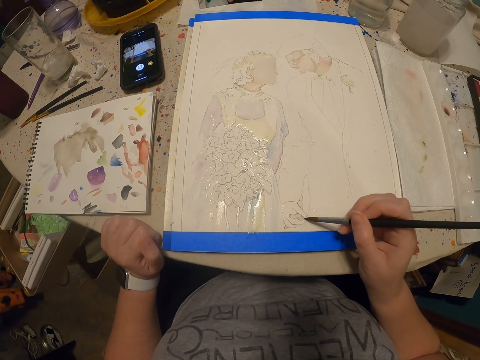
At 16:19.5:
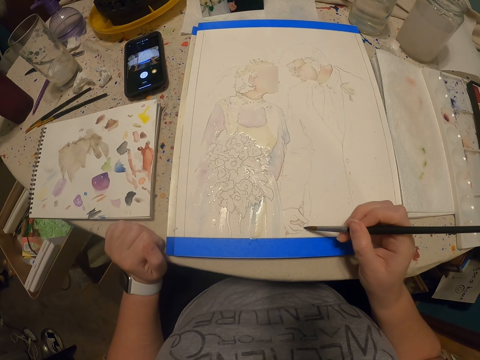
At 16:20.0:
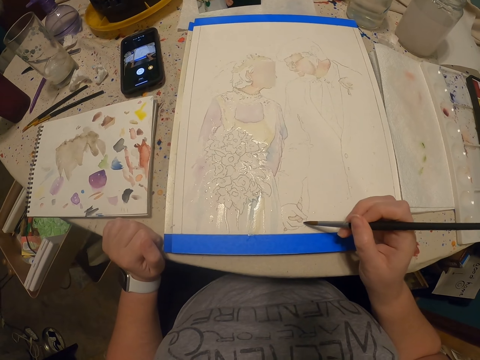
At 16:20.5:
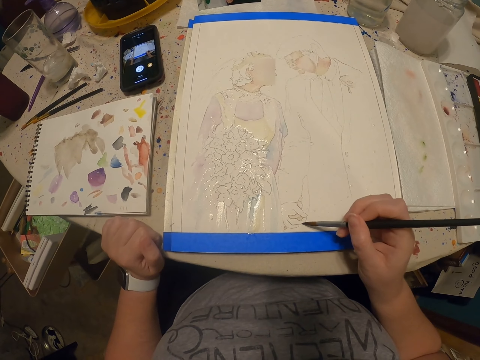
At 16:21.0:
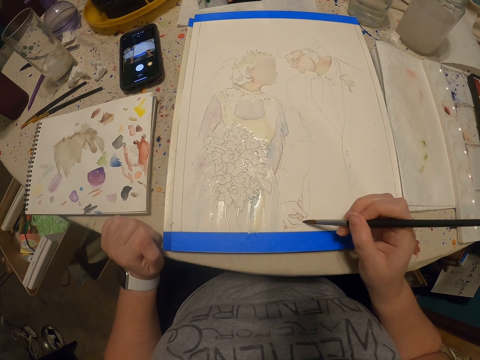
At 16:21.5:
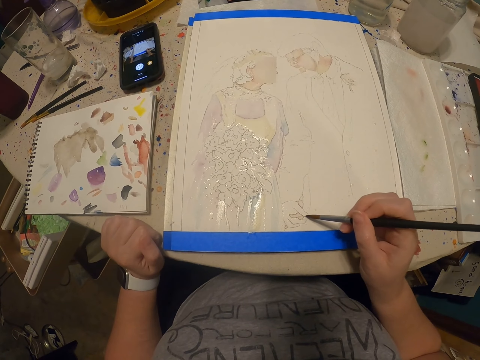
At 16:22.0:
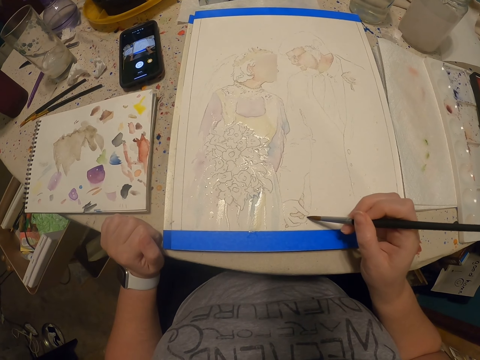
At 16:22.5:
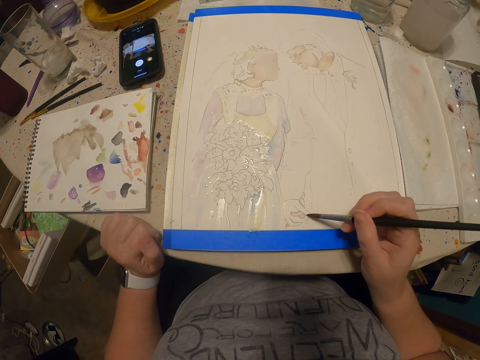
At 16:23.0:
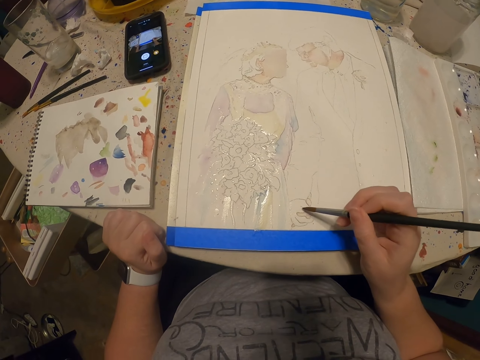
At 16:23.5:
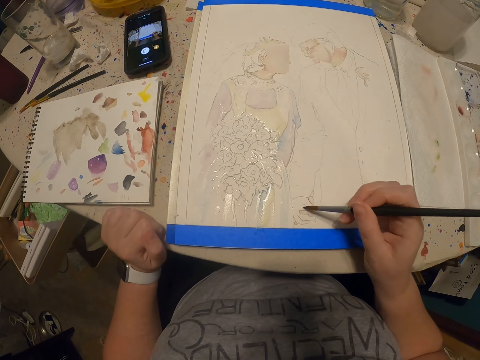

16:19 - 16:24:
The camera wearer paints with the paint brush.

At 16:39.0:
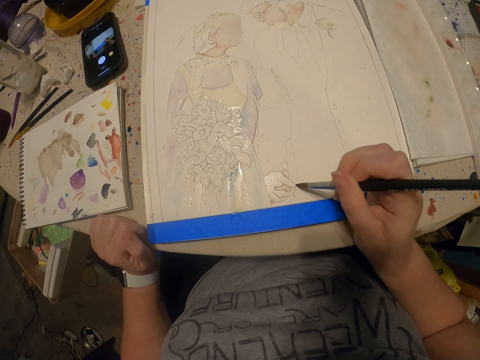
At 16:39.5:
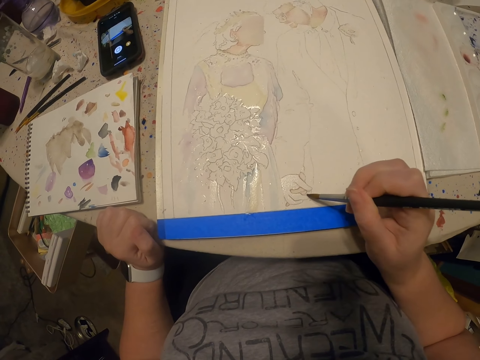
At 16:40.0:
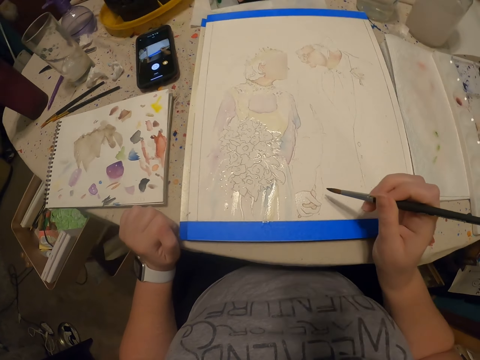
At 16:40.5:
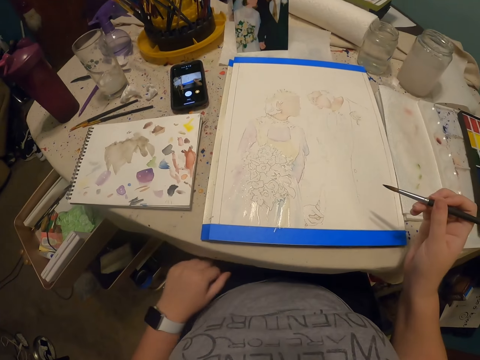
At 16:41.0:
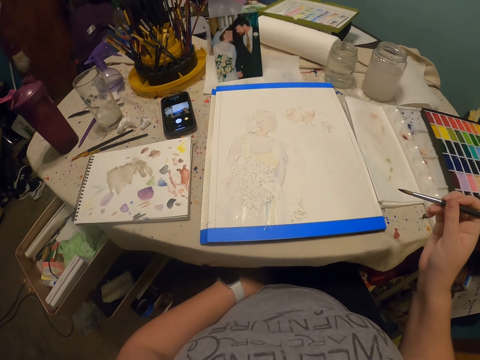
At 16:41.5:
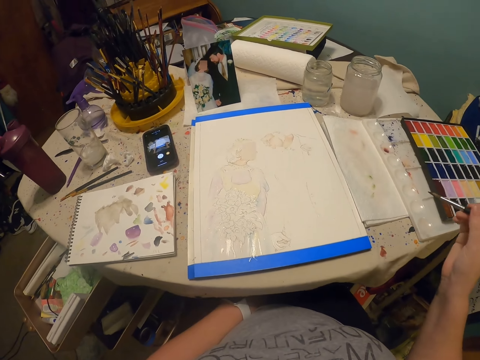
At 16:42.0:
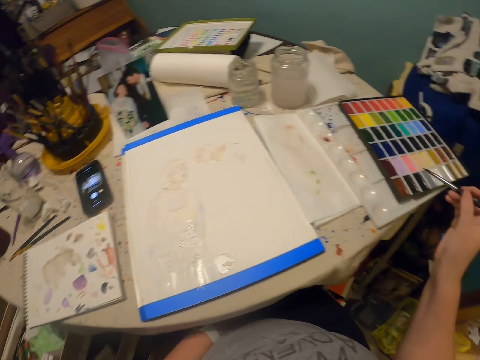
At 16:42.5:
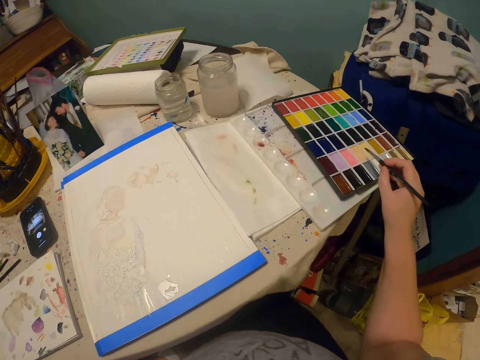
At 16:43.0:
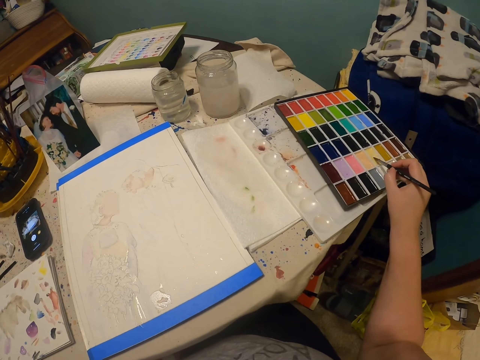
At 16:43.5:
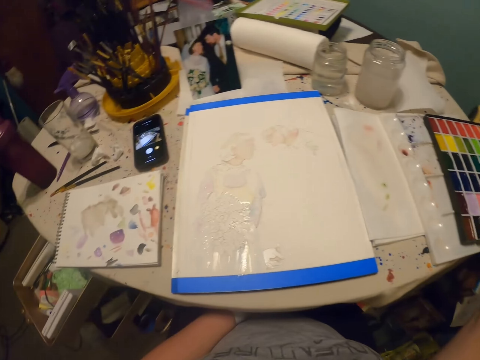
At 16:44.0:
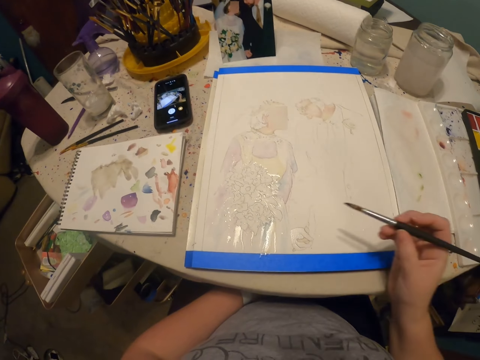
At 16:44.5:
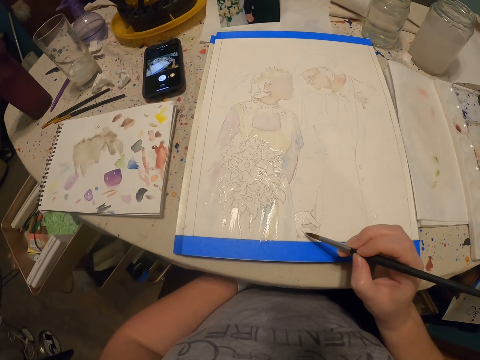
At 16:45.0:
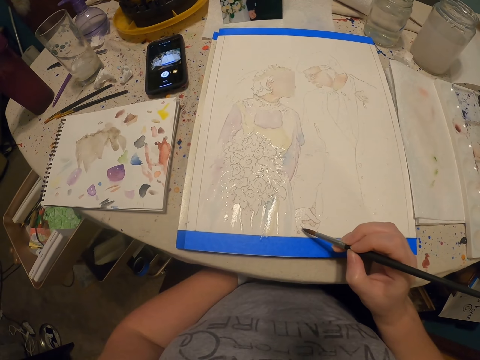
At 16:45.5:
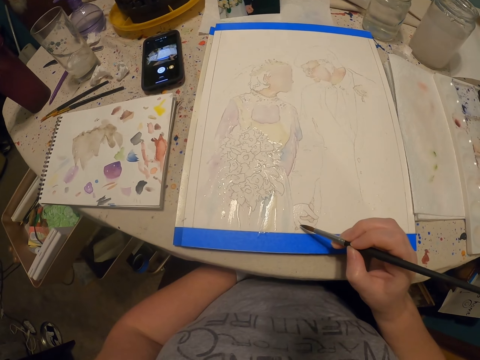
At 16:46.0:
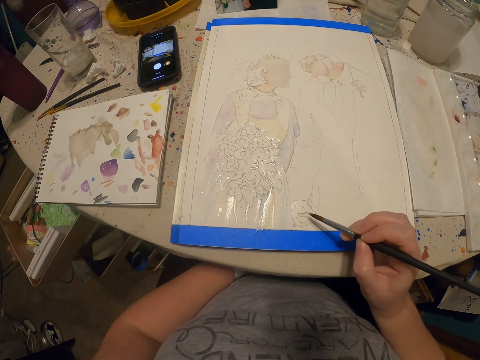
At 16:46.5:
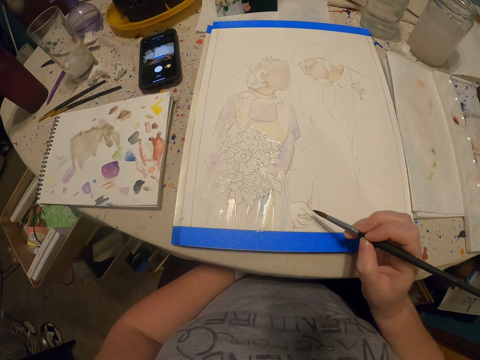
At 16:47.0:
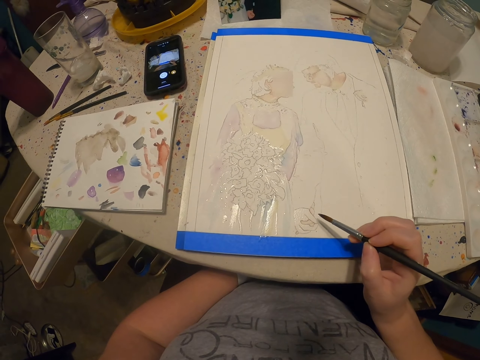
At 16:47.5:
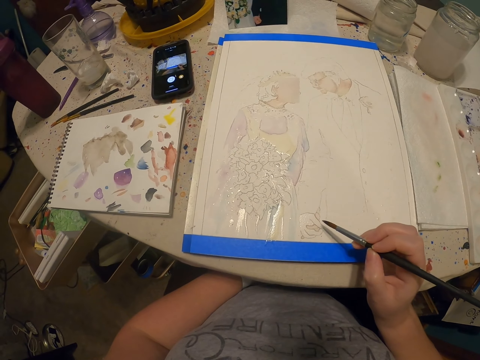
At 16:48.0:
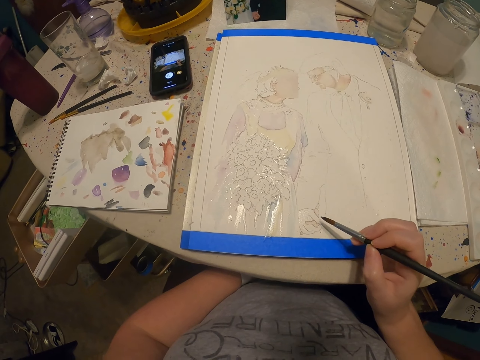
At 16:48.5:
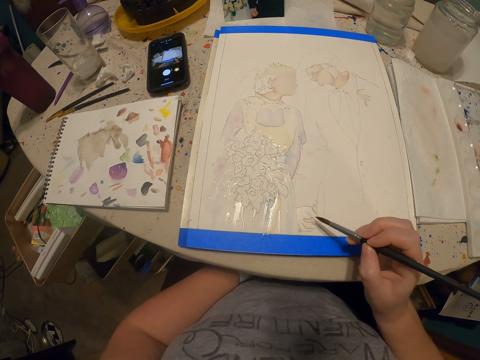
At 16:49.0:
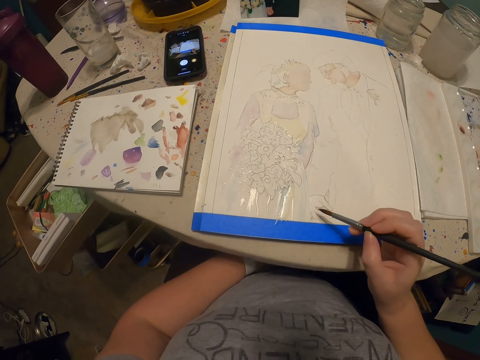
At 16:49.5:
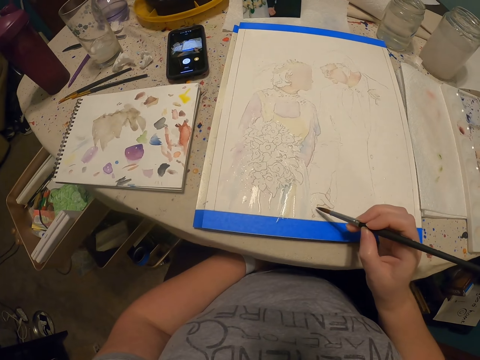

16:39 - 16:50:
The camera wearer moves the hand. They stare at the drawing. They rub the paint brush on the paint. They paint with the paint brush. They stare at the drawing. They look at the paper.

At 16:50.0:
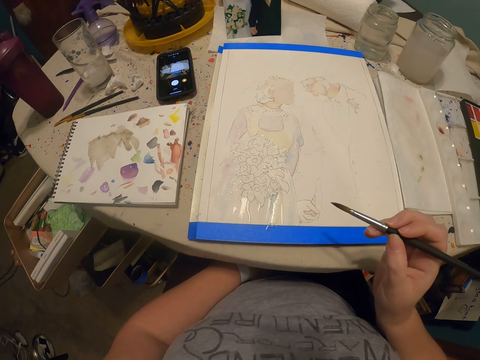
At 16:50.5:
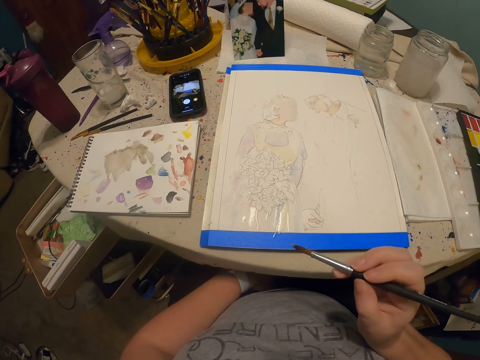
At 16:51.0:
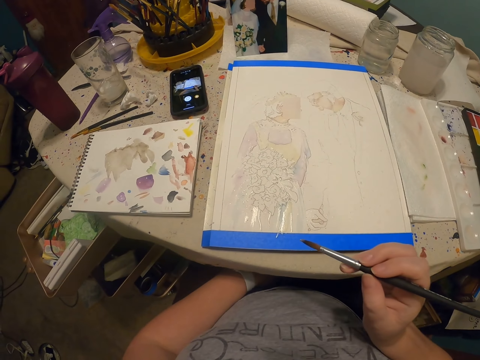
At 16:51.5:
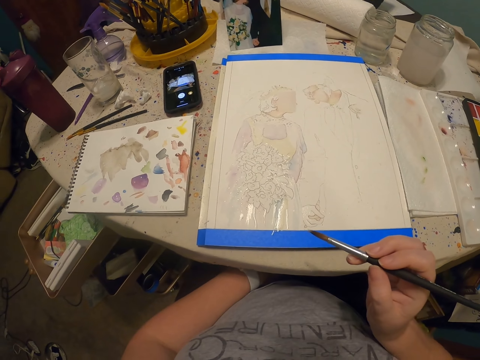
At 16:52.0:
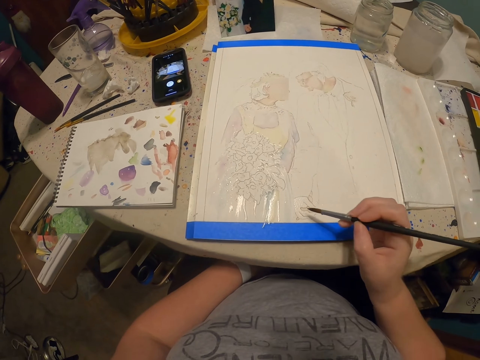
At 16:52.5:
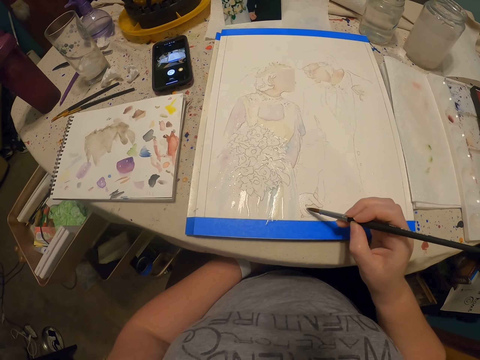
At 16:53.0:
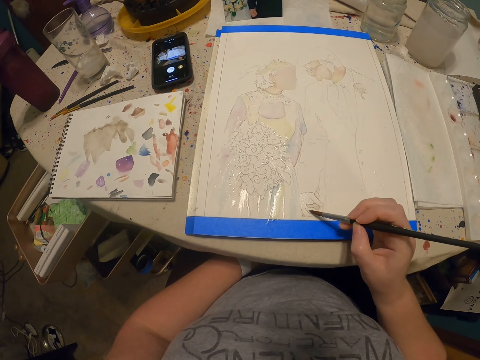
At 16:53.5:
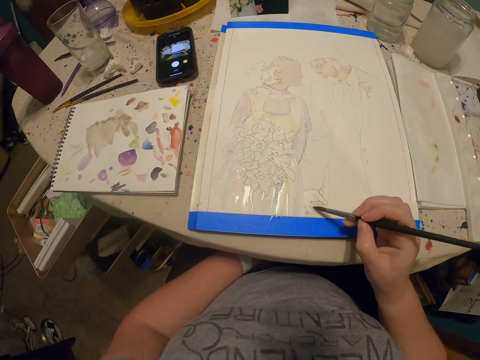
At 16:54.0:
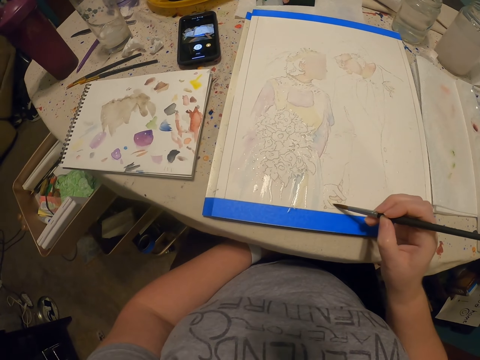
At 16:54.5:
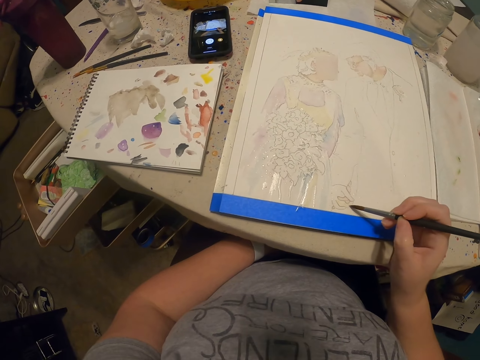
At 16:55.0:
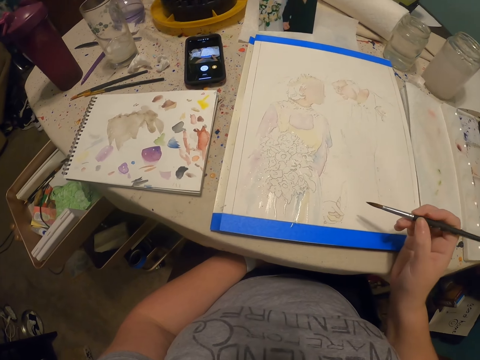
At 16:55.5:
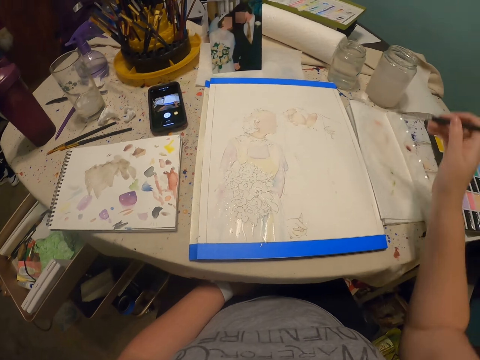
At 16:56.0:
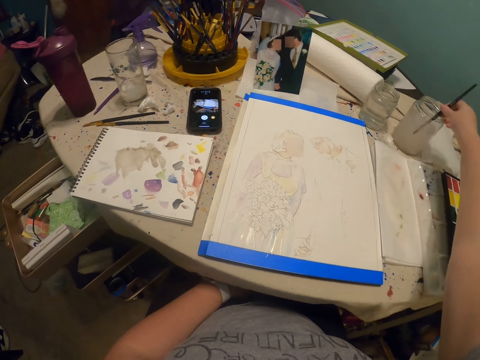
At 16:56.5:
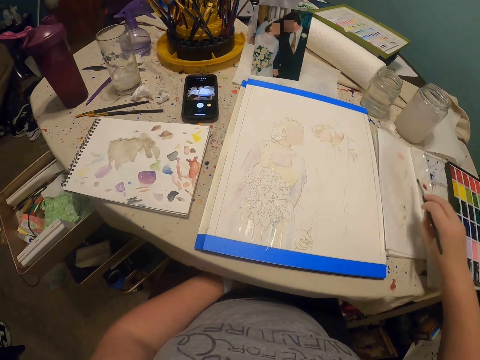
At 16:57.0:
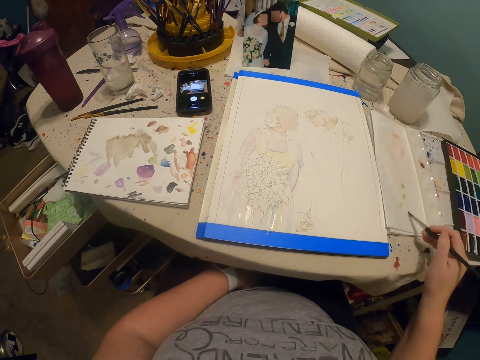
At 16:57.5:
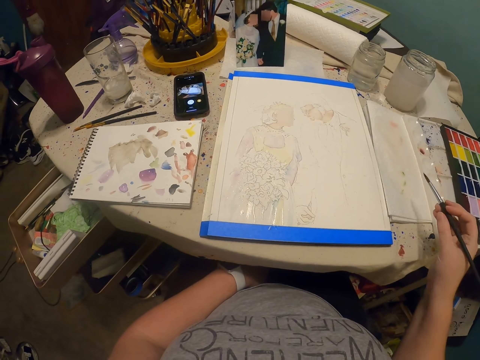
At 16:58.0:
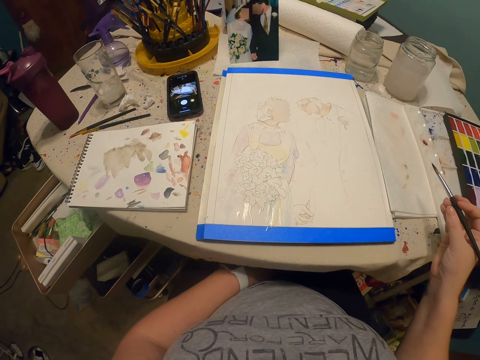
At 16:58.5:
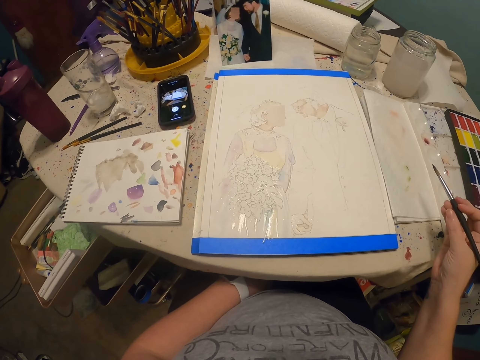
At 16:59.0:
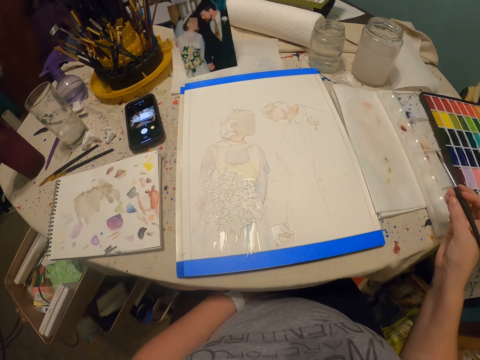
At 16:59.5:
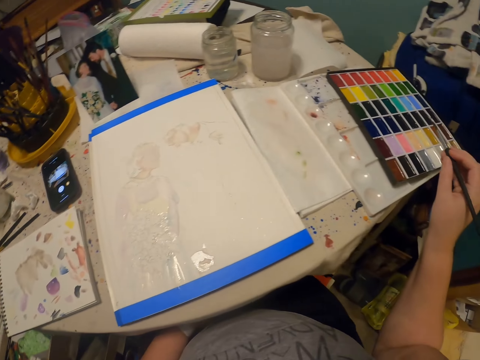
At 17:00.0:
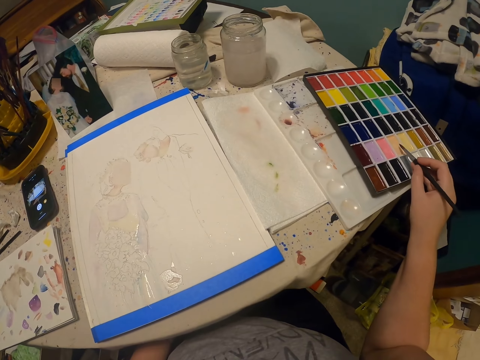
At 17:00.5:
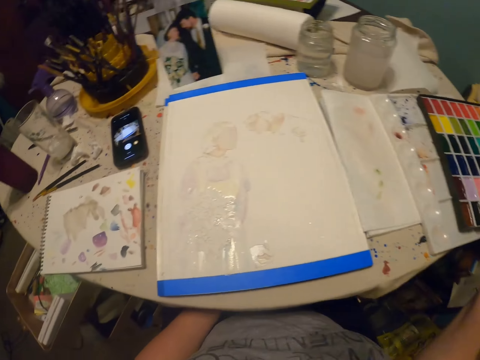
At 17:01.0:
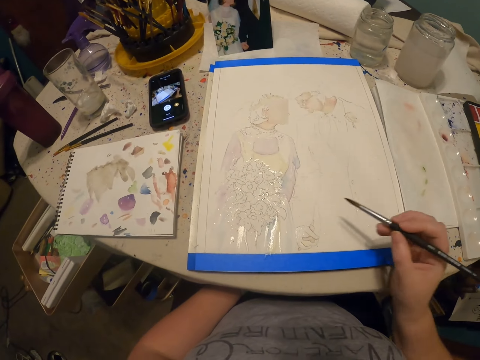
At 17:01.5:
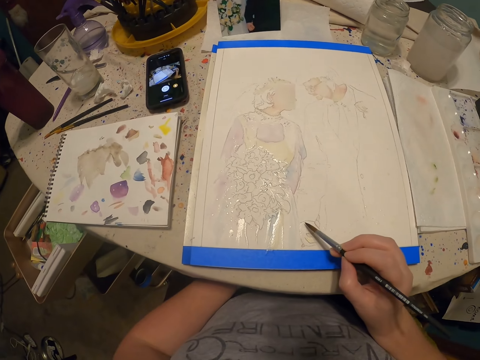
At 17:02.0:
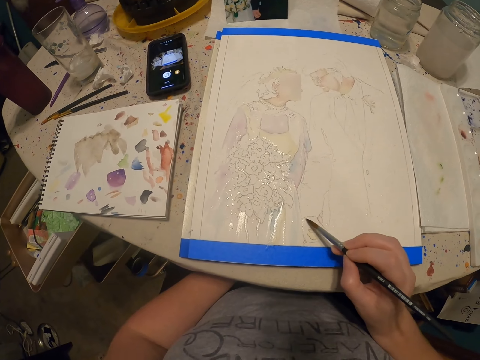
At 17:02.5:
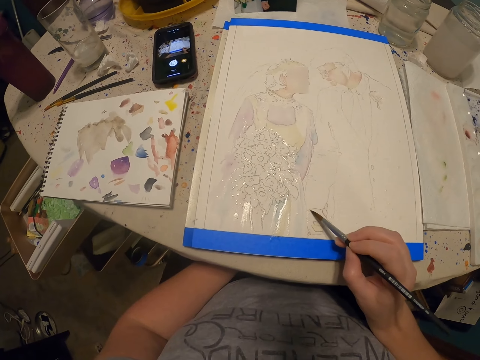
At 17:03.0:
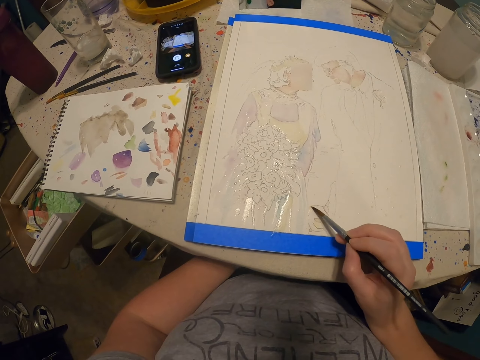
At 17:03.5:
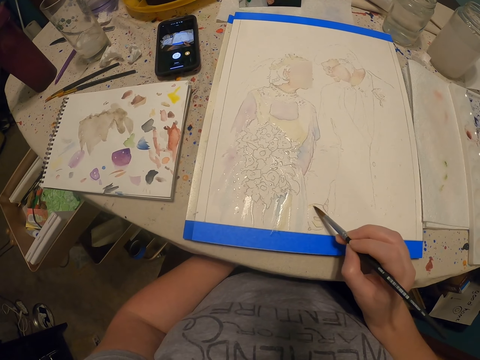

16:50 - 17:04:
The camera wearer moves the hand. They paint the drawing with the paint brush. They dip the paint brush in water. They rub the paint brush on the paper. They look around. They rub the paint brush on the paint. They paint the drawing with the paint brush.
